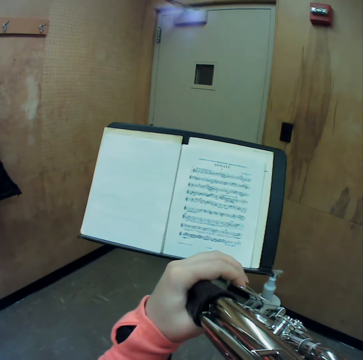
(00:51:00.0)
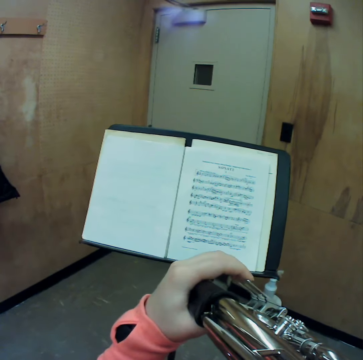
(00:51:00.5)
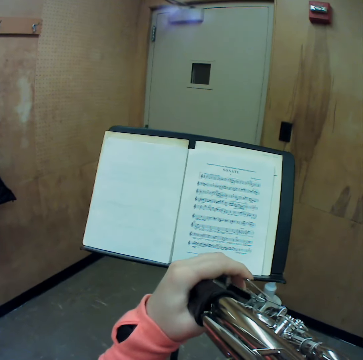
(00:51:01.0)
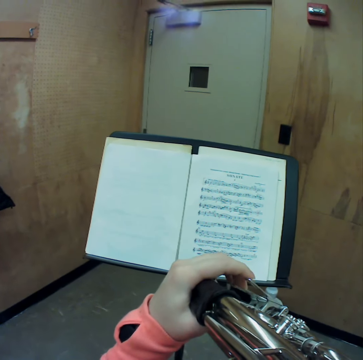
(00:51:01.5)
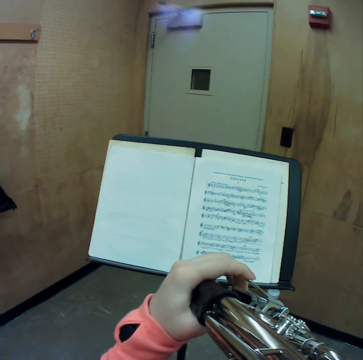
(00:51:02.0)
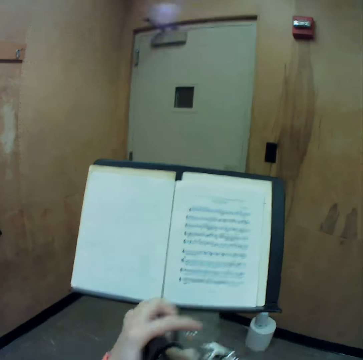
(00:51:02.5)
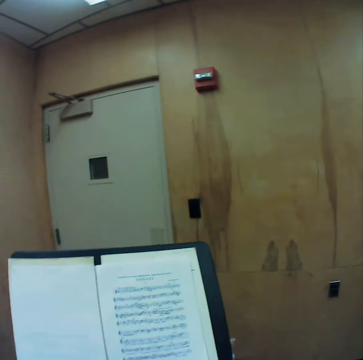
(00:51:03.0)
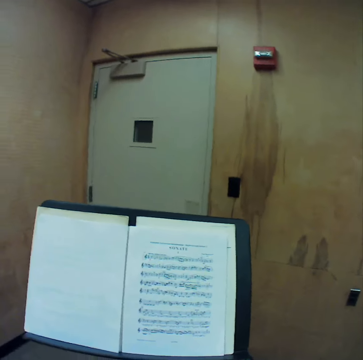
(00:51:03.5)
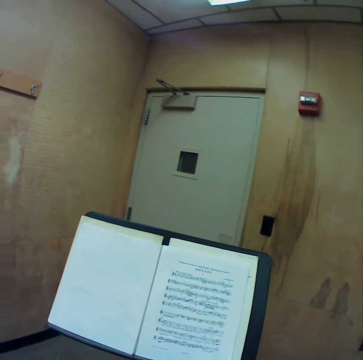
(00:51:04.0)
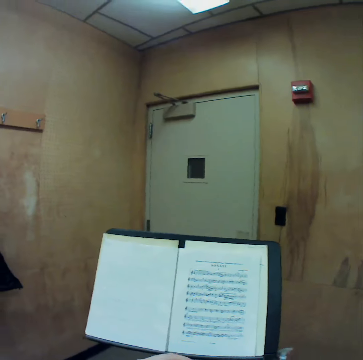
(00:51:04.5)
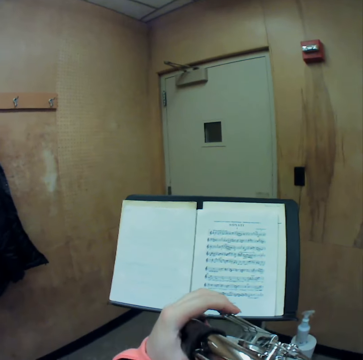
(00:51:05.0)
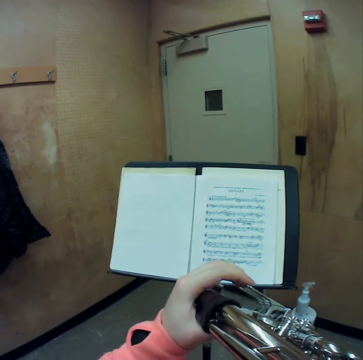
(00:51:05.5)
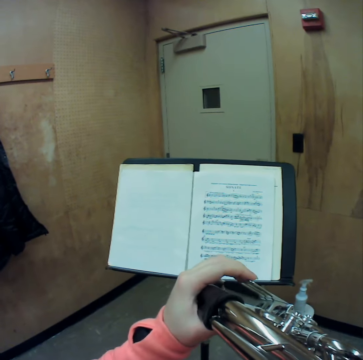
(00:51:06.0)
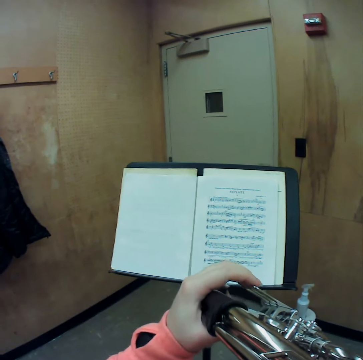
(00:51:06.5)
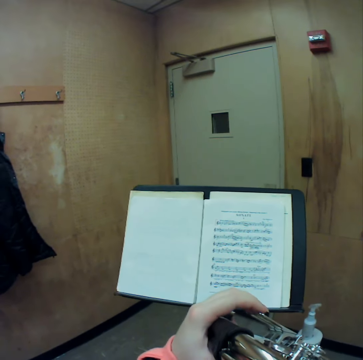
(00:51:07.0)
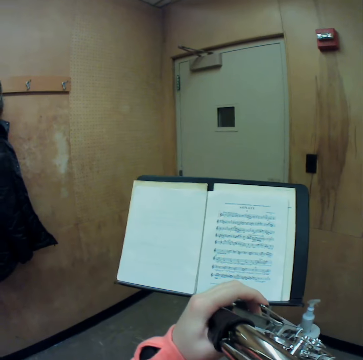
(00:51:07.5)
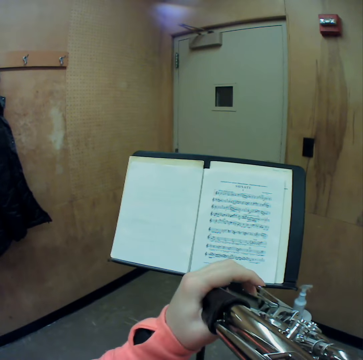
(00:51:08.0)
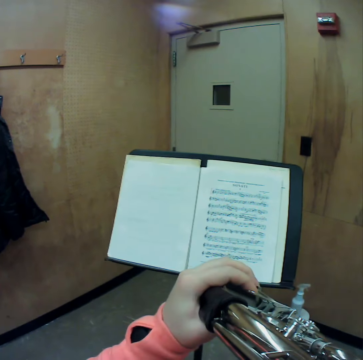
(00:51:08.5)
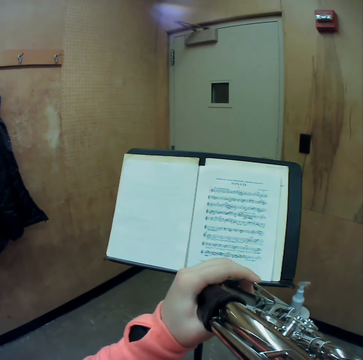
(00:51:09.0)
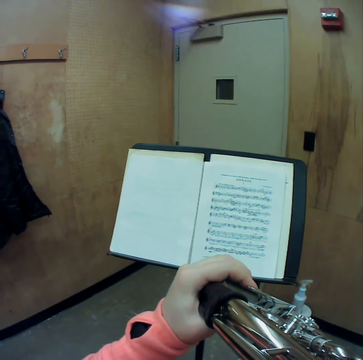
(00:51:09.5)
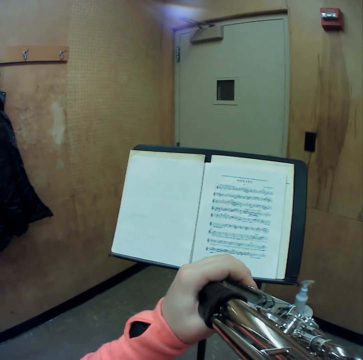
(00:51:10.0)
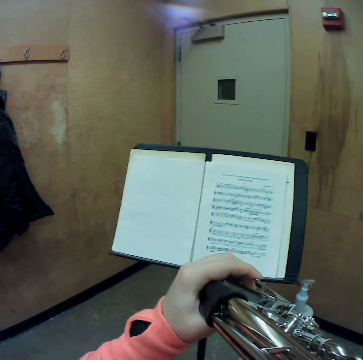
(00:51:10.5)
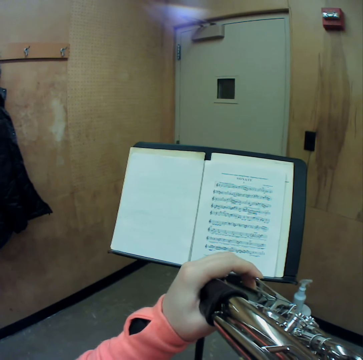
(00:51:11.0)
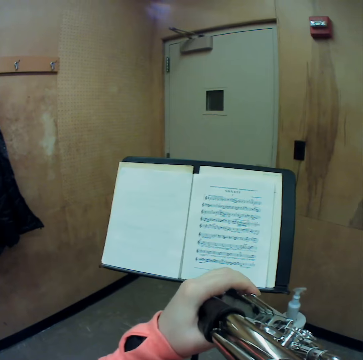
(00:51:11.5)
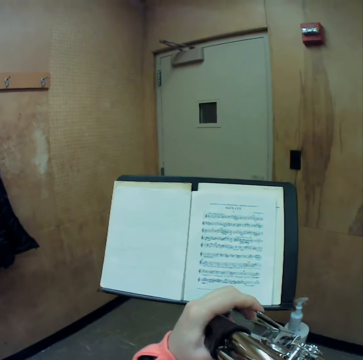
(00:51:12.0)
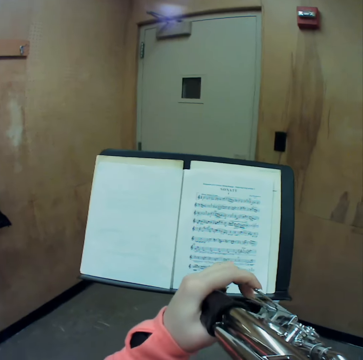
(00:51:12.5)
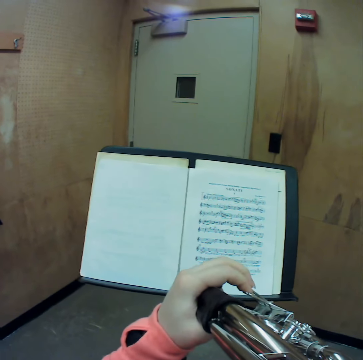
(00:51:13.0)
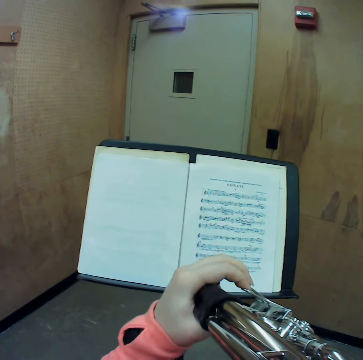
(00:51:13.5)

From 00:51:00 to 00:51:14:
The camera wearer lowers the horn. They raise the horn with both hands. They play the horn.

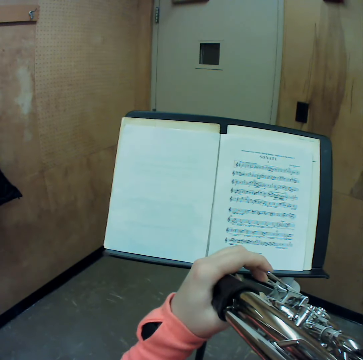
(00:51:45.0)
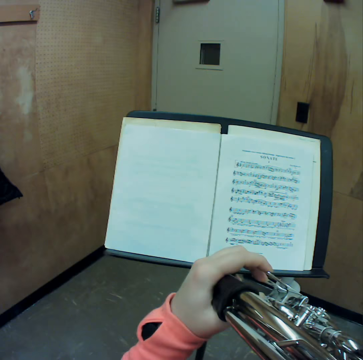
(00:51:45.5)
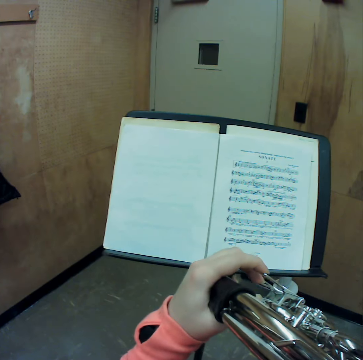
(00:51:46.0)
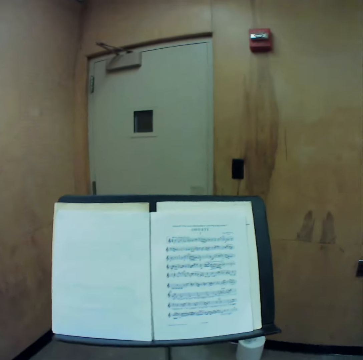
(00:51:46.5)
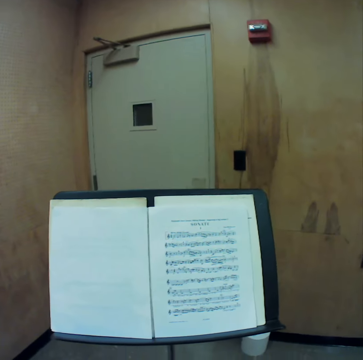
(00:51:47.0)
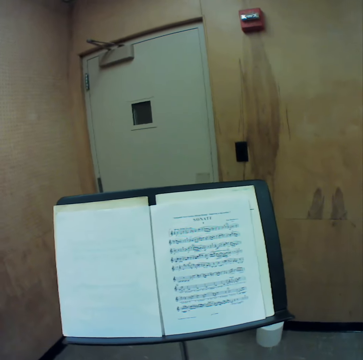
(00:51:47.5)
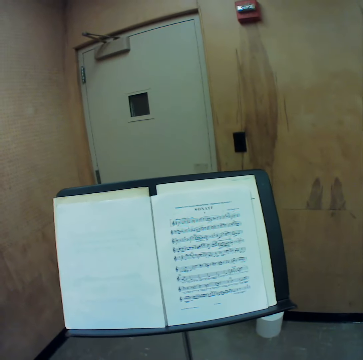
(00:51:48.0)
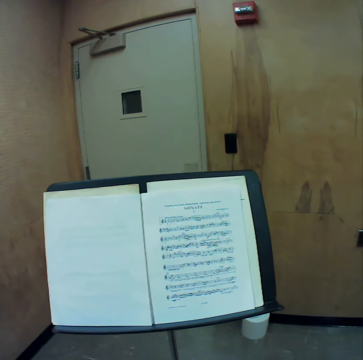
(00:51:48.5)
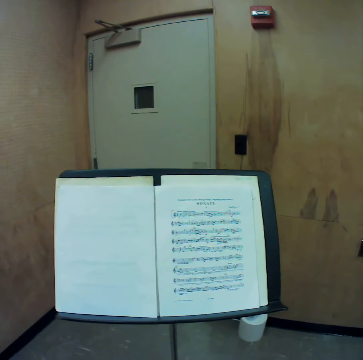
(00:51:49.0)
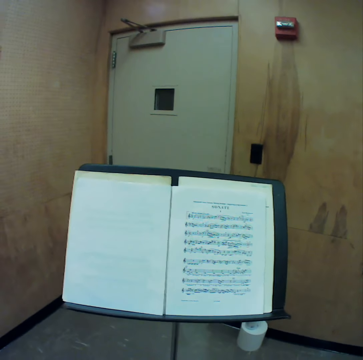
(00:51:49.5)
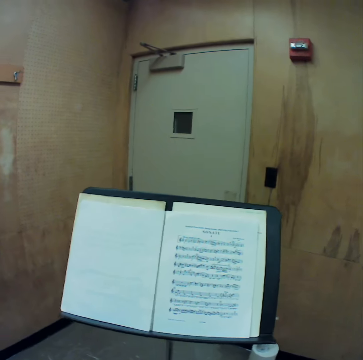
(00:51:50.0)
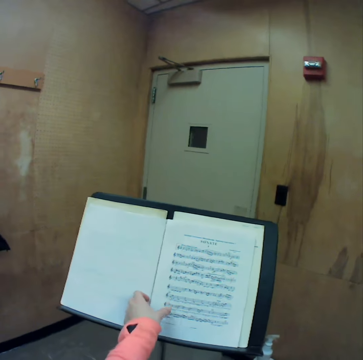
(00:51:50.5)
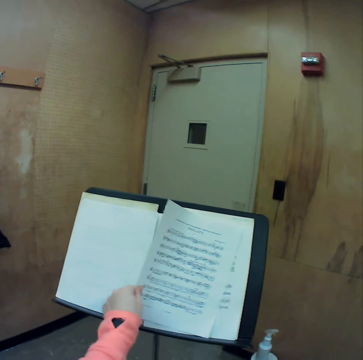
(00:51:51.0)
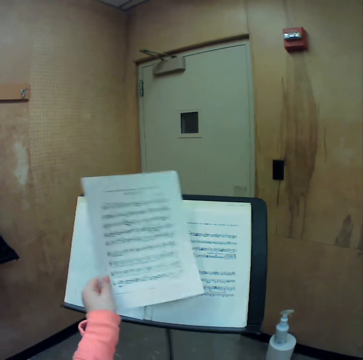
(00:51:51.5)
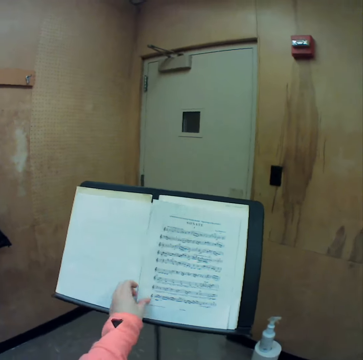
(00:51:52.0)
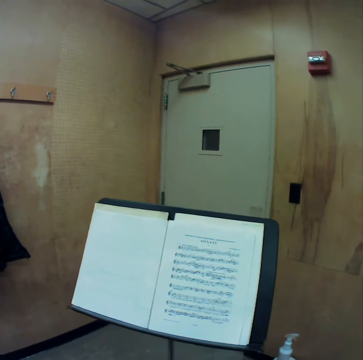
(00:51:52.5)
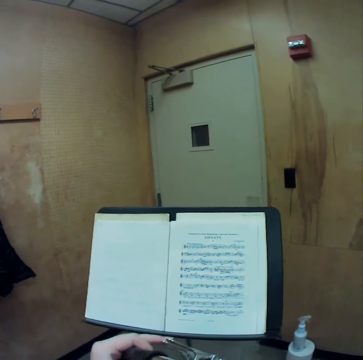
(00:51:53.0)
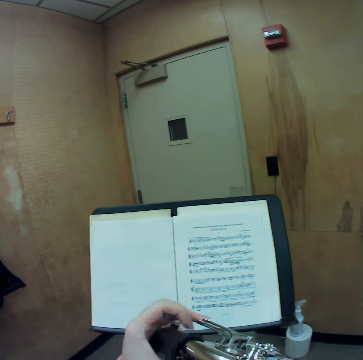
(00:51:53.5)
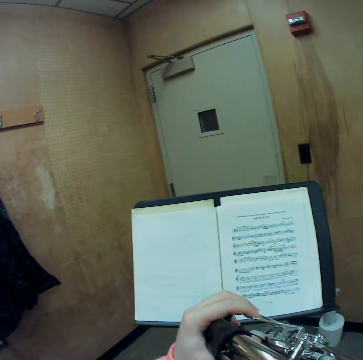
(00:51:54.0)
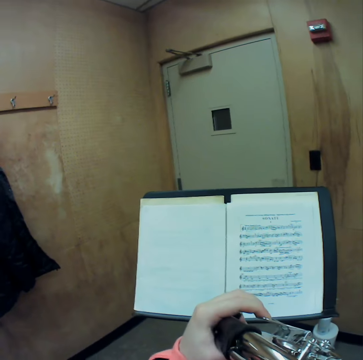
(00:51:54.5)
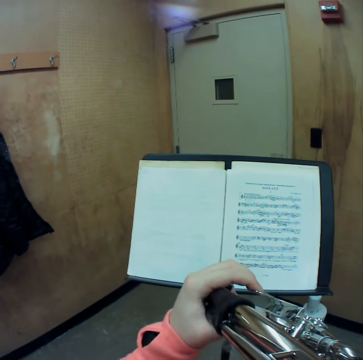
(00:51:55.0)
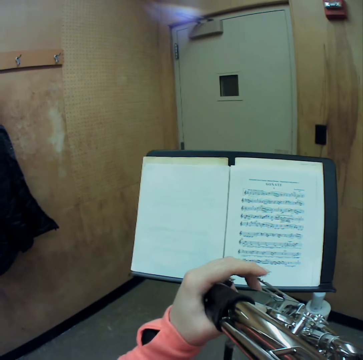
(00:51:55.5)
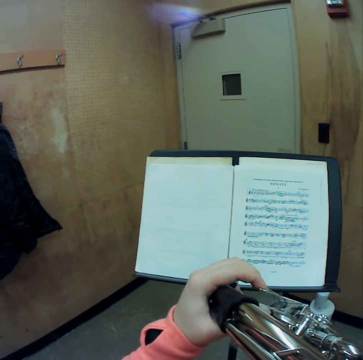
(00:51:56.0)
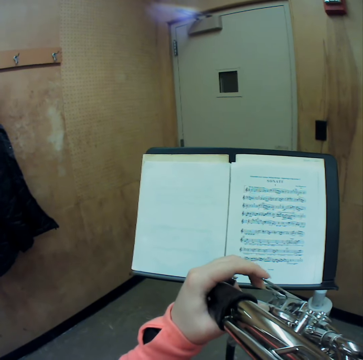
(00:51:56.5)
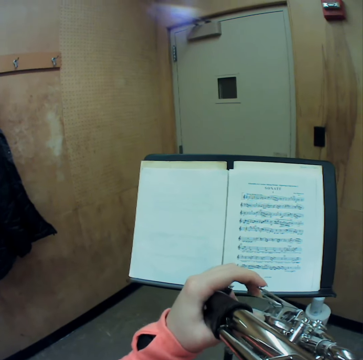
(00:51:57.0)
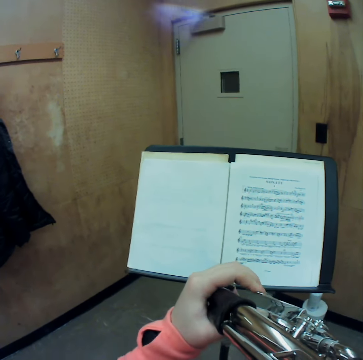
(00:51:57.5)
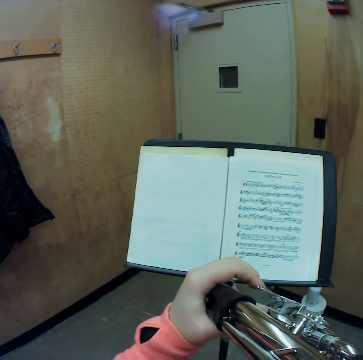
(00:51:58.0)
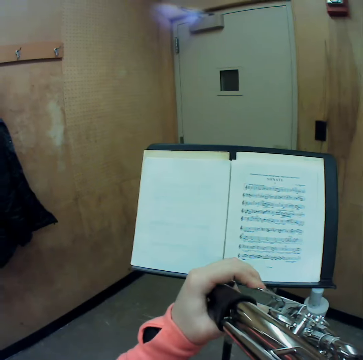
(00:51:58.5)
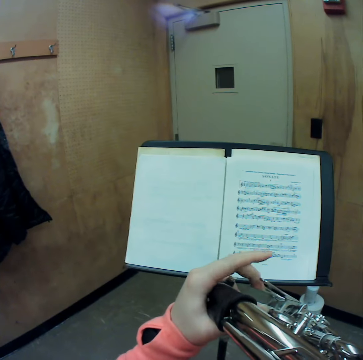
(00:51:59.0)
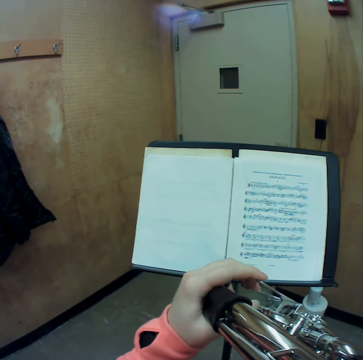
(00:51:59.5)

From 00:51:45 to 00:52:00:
The camera wearer lowers the horn. She picks another sheet of the music manuscript with her left hand. She turns the page. She drops the second sheet onto the music manuscript. She raises the horn with both hands. She plays the horn.

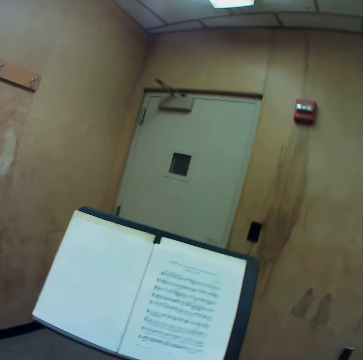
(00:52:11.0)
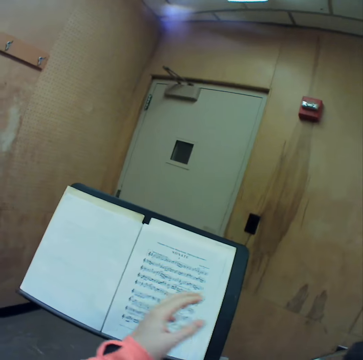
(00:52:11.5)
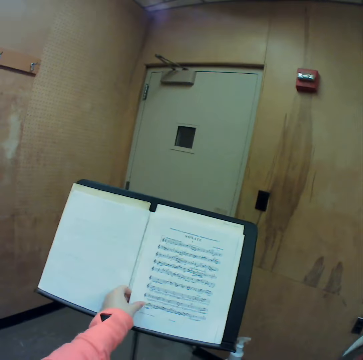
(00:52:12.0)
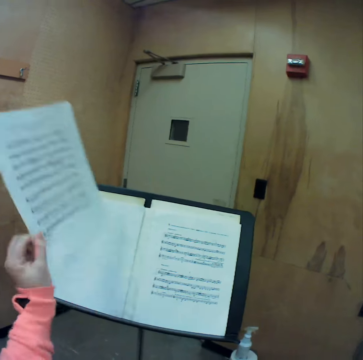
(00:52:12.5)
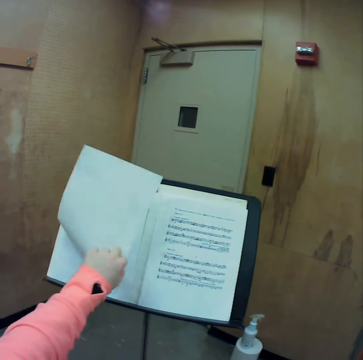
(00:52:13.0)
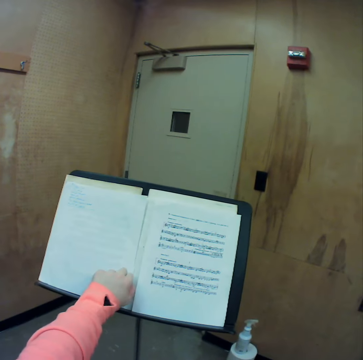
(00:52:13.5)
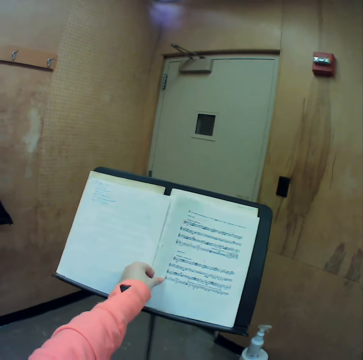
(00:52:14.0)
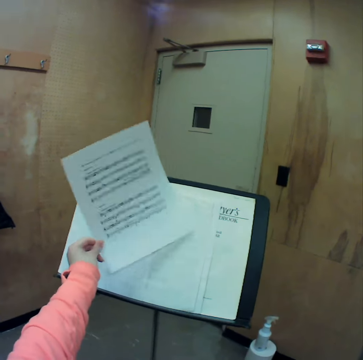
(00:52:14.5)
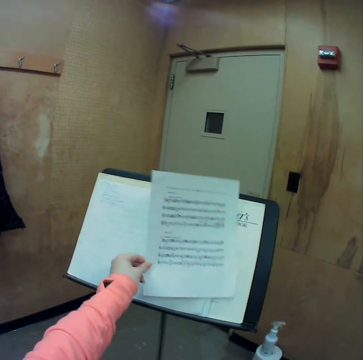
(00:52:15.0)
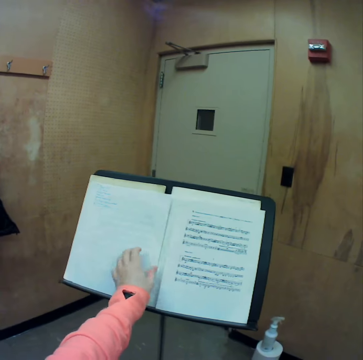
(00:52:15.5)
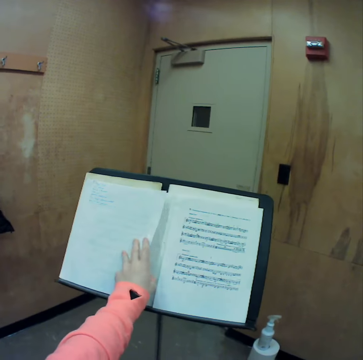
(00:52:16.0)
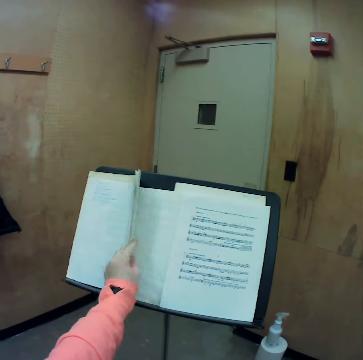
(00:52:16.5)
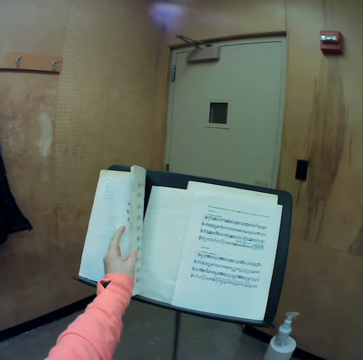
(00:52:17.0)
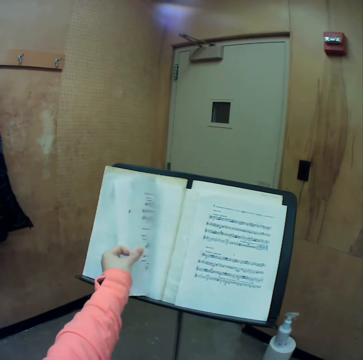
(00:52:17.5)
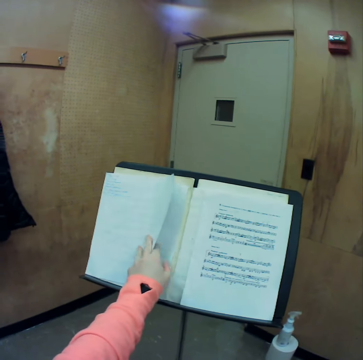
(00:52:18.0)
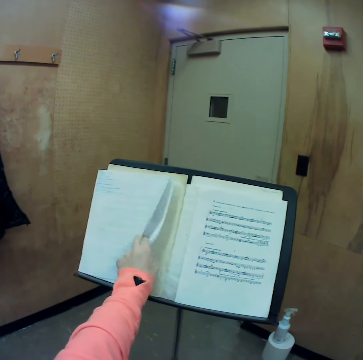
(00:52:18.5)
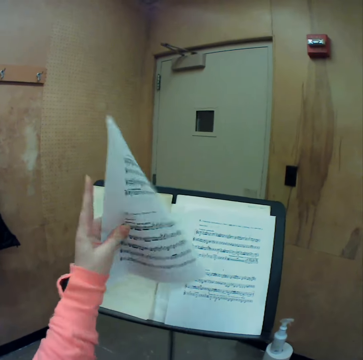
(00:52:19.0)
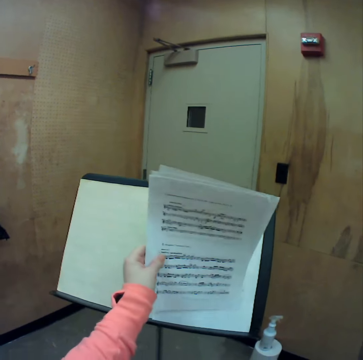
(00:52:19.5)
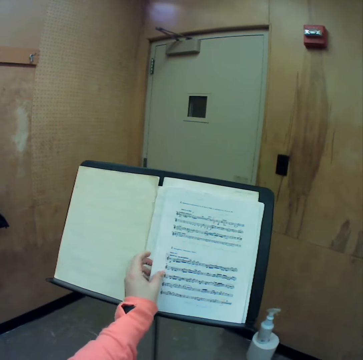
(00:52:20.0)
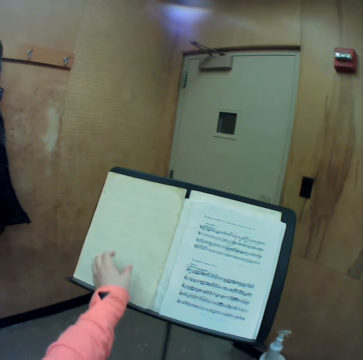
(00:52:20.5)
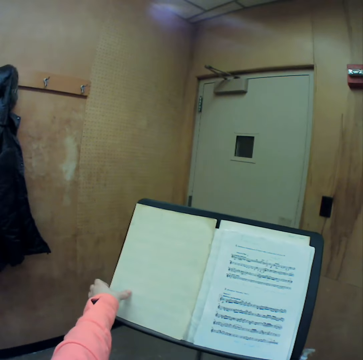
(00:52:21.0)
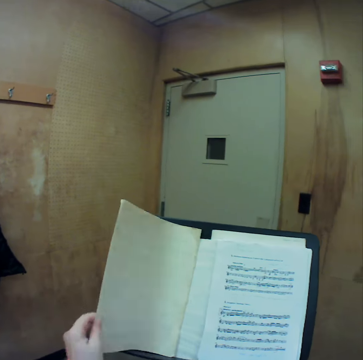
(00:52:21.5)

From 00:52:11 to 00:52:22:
The camera wearer lowers the horn. She flips over the second sheet of the music manuscript with her left hand. She flips through the sheets of the music manuscript with her left hand.
